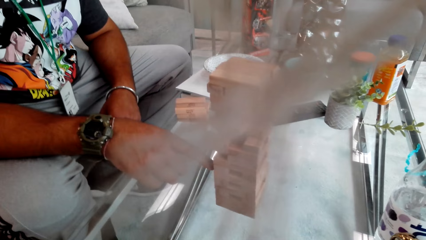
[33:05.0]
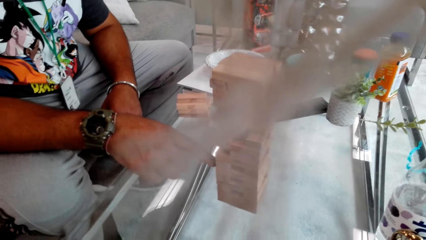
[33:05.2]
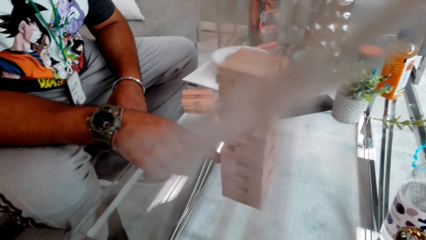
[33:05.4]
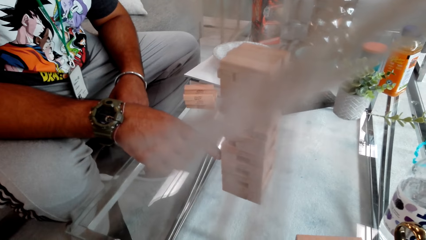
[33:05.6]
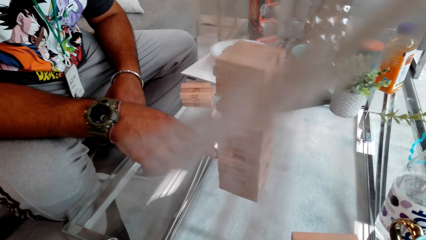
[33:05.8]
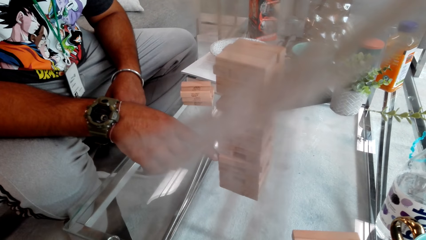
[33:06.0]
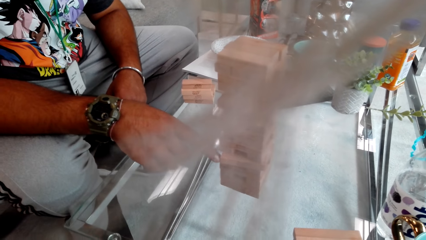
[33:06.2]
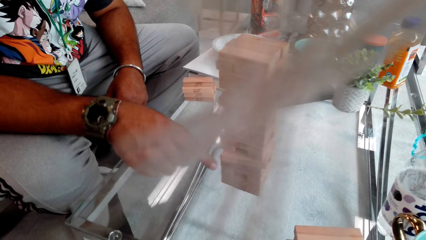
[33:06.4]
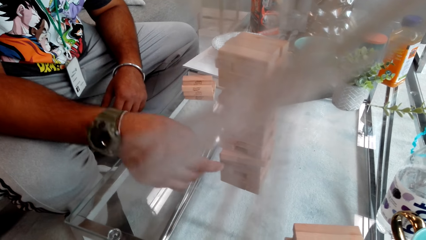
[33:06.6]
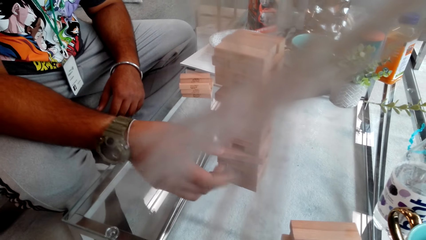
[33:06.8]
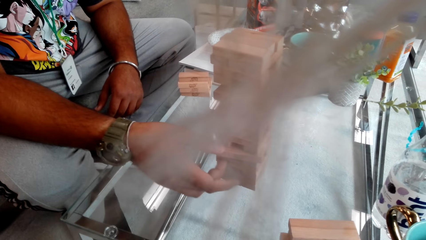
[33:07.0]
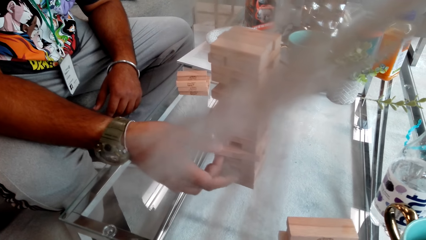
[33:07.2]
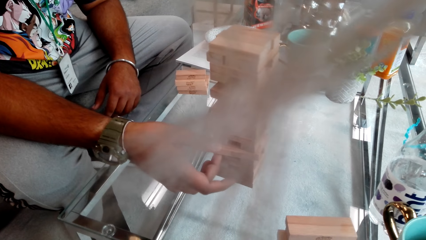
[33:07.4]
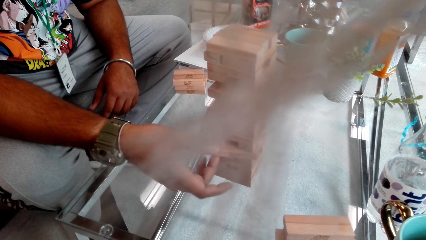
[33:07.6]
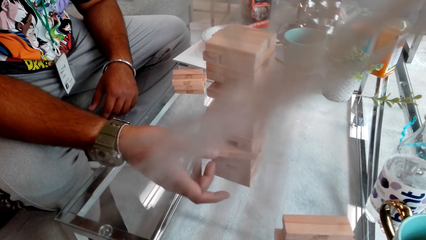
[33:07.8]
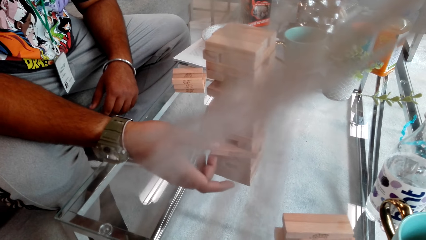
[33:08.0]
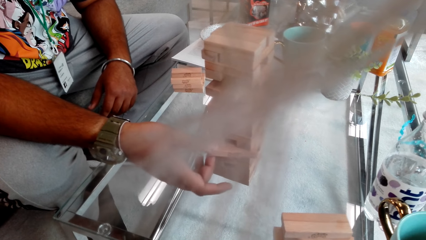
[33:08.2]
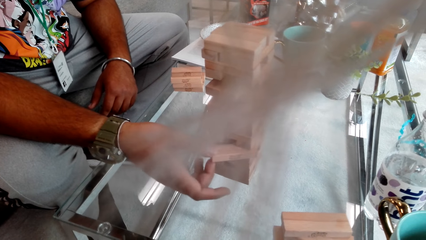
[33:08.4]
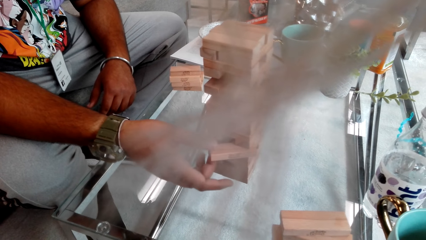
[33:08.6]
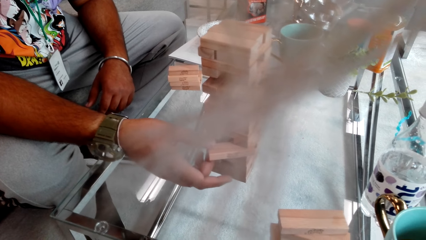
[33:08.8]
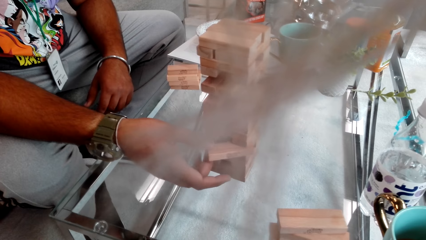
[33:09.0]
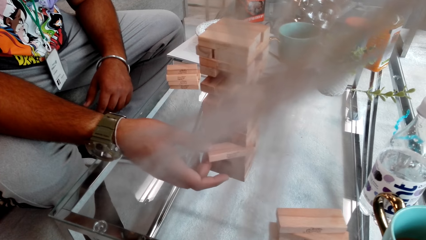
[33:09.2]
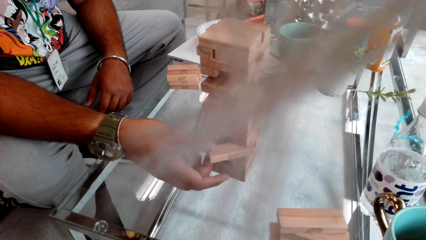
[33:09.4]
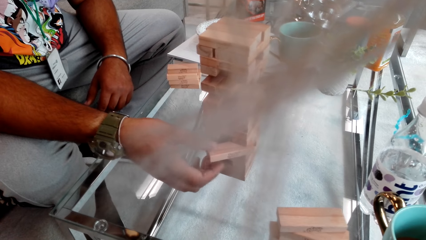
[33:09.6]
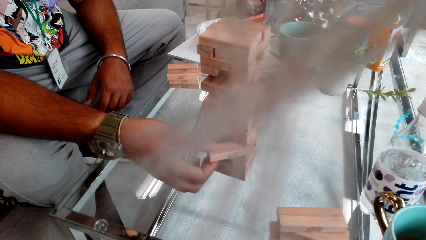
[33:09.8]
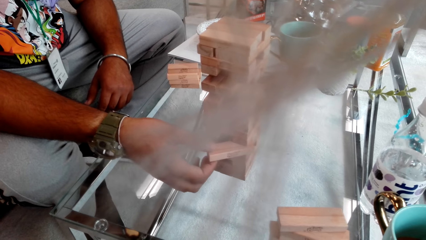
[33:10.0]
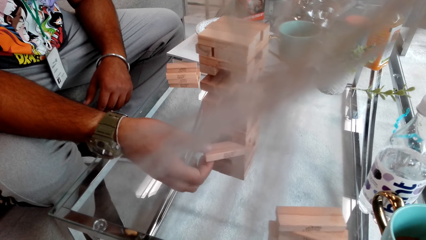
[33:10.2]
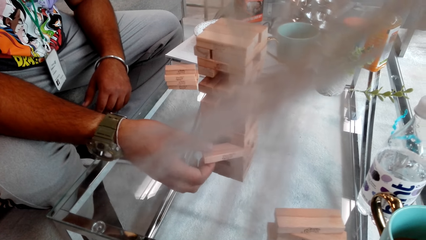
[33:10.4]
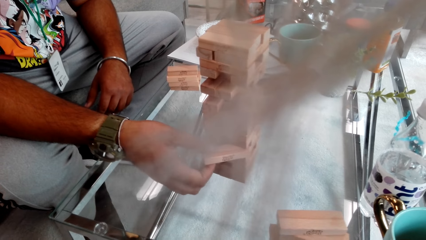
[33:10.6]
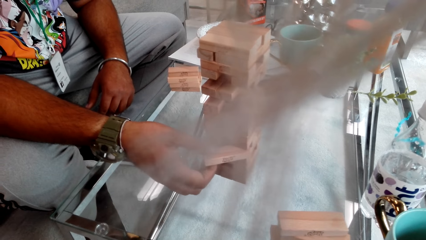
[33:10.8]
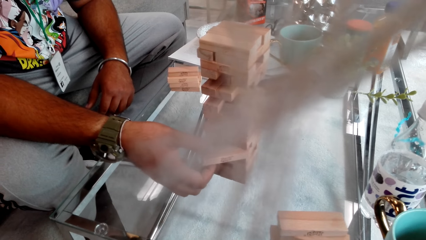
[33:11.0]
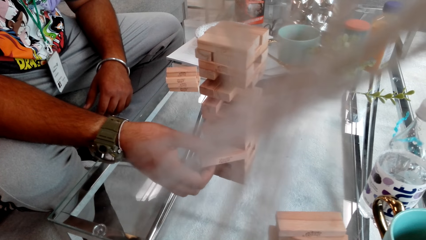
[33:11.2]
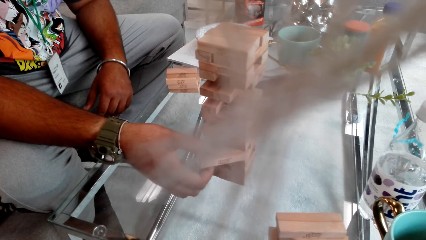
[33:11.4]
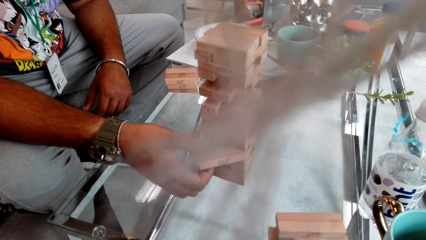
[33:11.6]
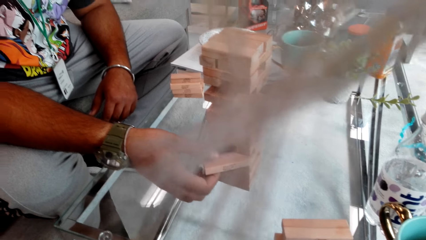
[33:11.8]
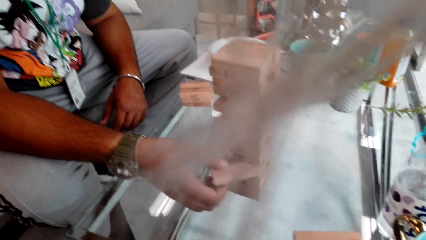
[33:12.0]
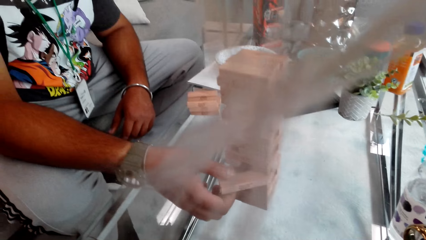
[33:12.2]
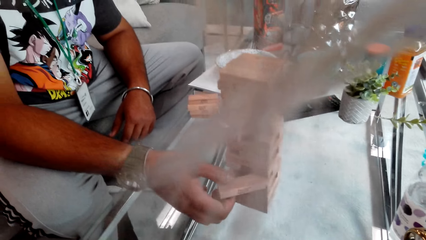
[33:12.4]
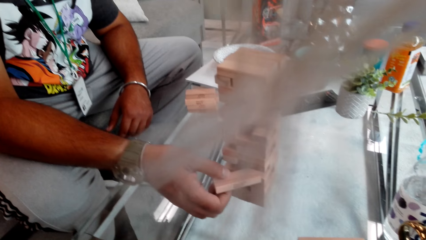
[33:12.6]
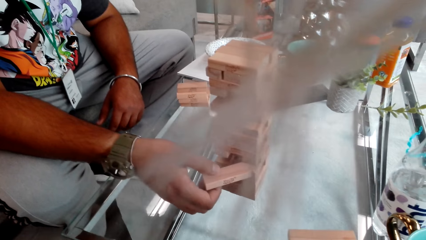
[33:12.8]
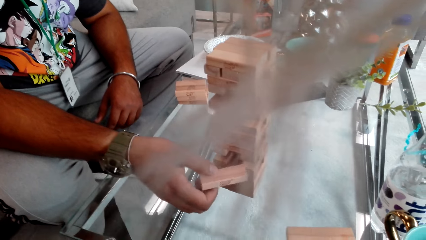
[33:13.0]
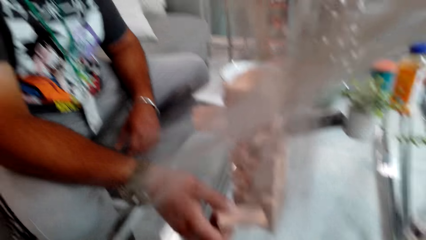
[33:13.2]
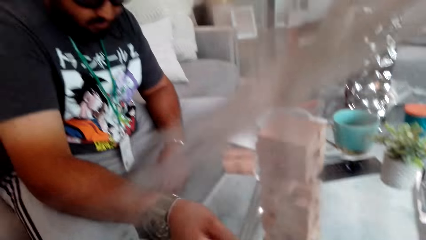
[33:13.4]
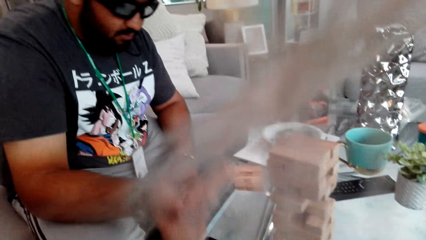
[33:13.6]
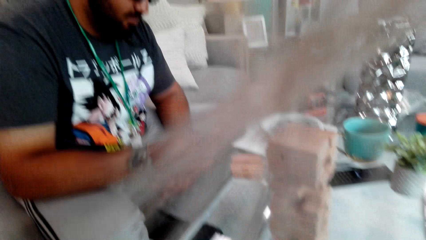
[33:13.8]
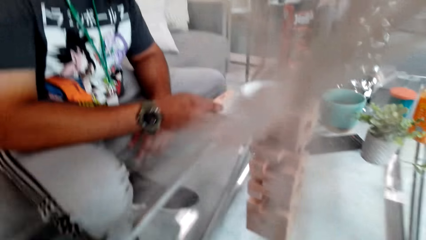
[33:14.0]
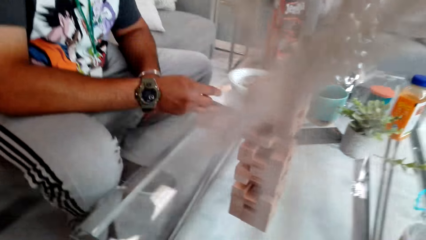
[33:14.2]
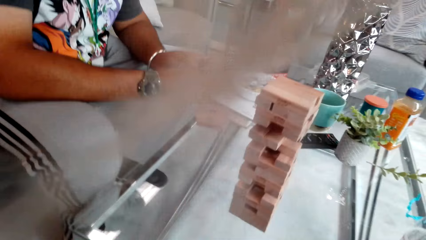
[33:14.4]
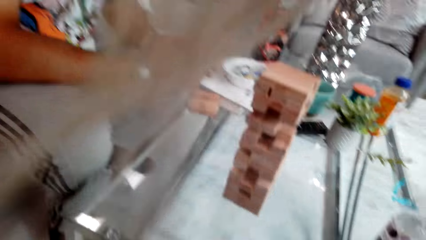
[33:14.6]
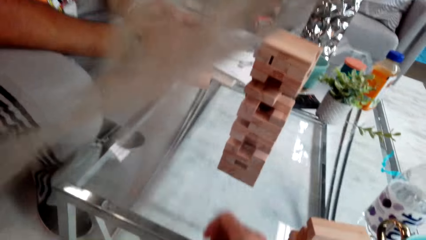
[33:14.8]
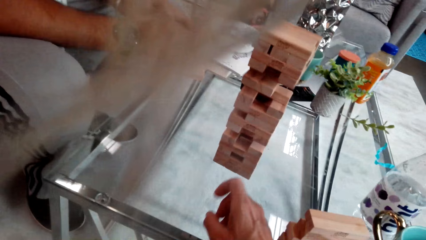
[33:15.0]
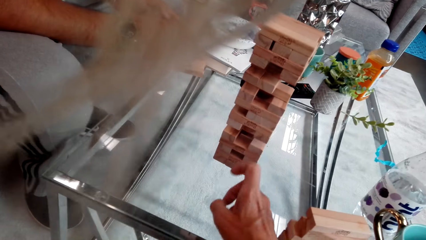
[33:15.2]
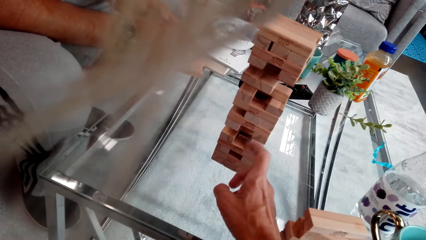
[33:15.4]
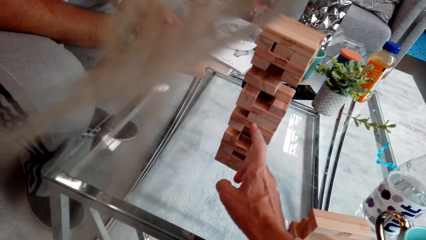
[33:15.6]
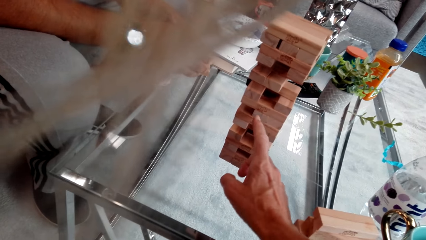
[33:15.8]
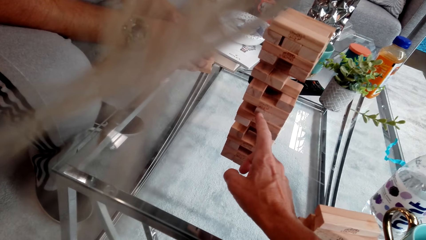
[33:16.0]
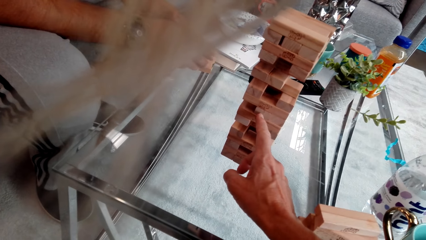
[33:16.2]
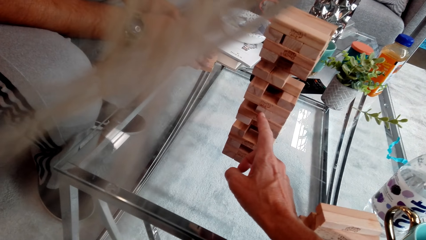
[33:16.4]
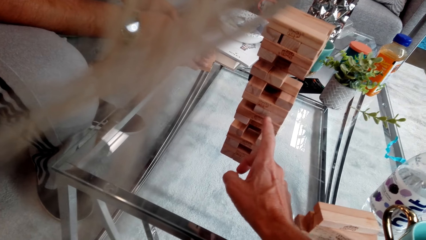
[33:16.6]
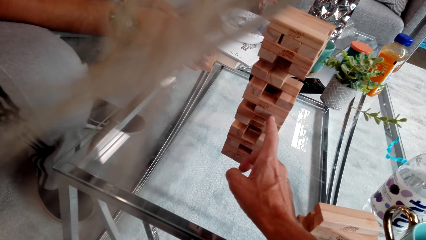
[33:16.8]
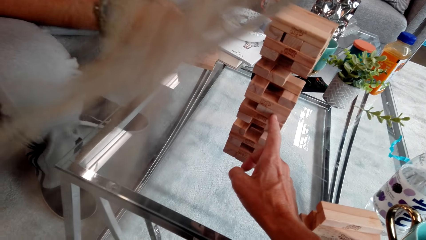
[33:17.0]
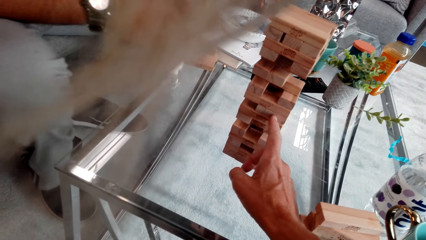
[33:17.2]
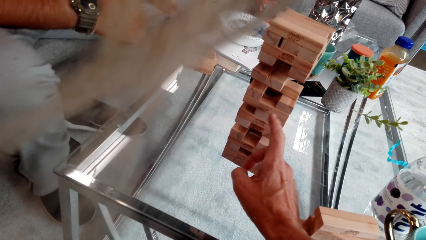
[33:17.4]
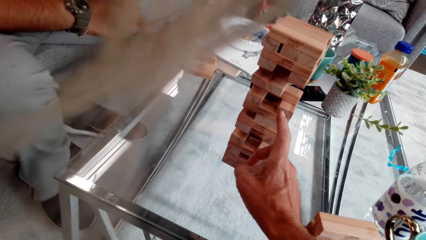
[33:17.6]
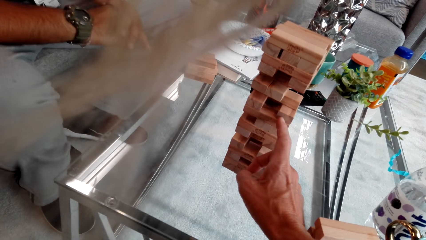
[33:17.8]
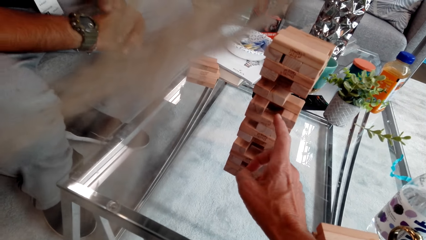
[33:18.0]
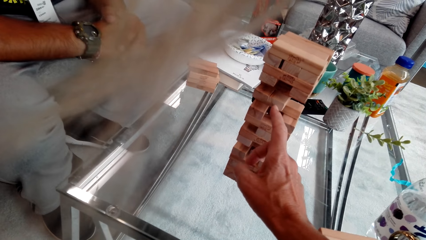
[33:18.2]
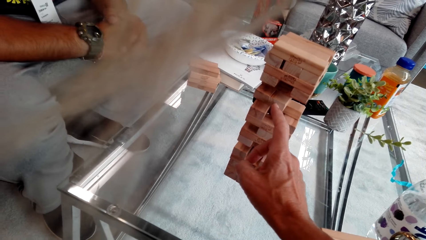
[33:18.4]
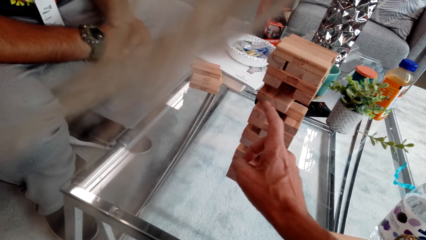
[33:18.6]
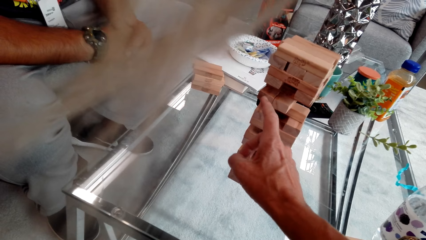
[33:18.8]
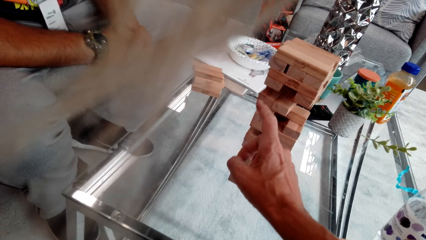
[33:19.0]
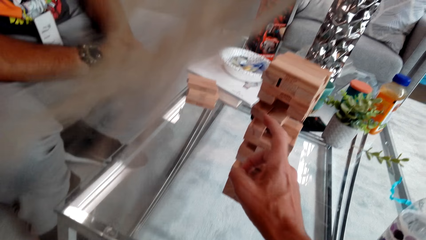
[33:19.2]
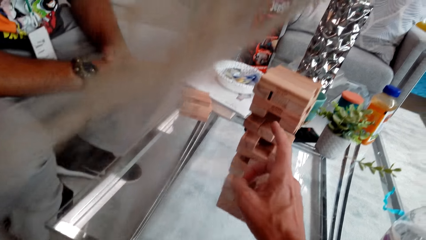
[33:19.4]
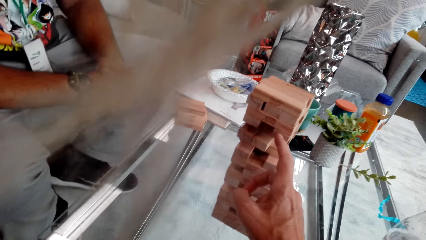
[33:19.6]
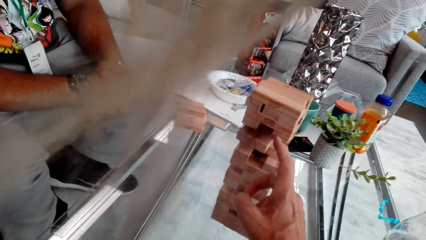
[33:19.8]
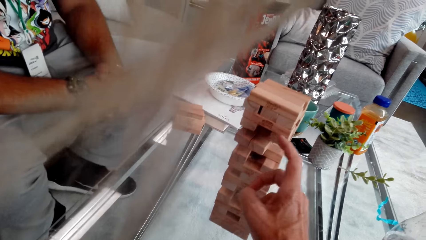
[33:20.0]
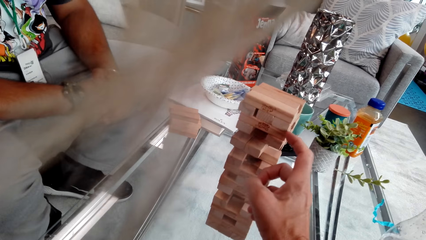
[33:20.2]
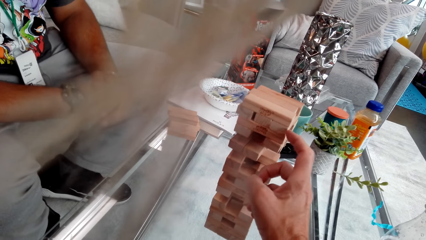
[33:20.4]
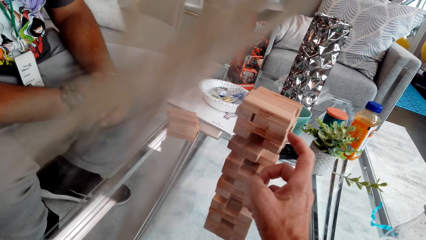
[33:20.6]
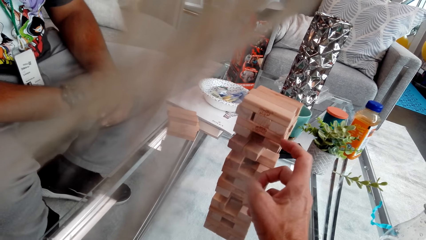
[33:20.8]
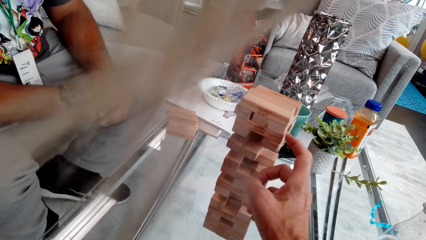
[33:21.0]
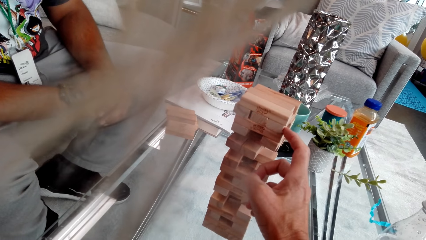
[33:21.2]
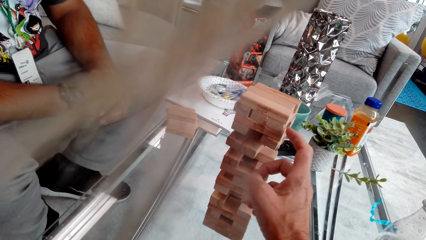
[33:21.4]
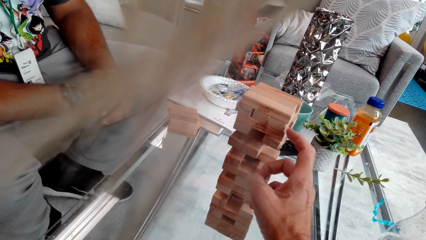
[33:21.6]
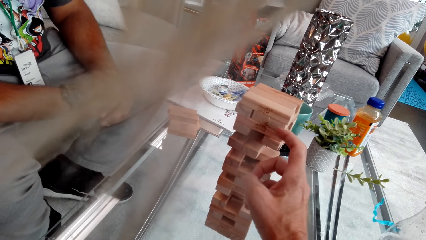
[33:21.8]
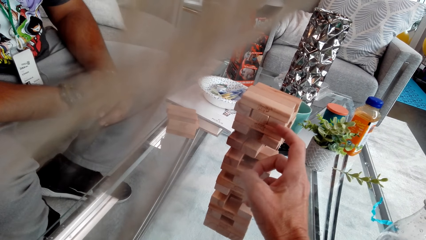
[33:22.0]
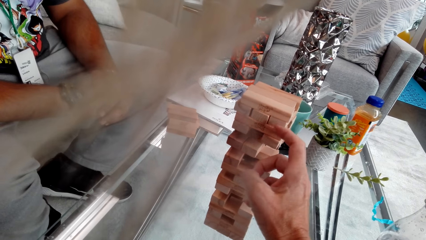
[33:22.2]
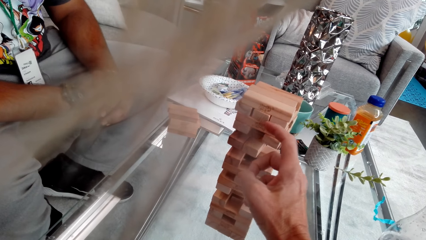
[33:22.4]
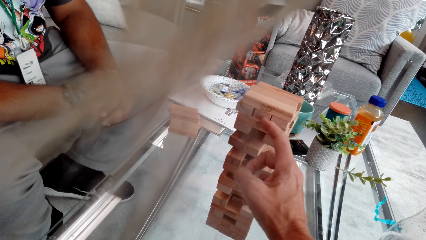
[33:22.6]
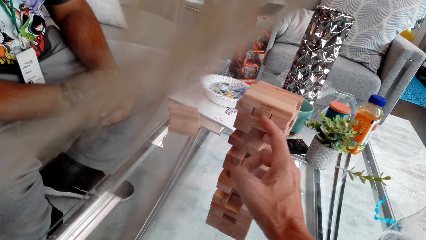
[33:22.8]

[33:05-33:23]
A person pushes the wood, pulls the wood, takes the jenga block, and places the wood on the other woods. The camera wearer pushes the wood and plays the jenga game. The person arranges jenga blocks on the table. The camera wearer plays the jenga game again. The person removes a hand from the jenga blocks. The camera wearer plays the jenga game again.
